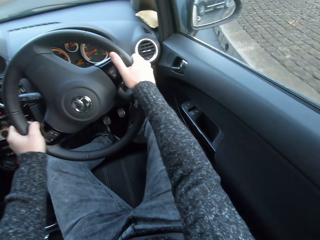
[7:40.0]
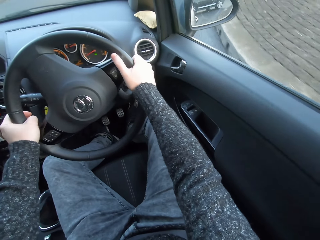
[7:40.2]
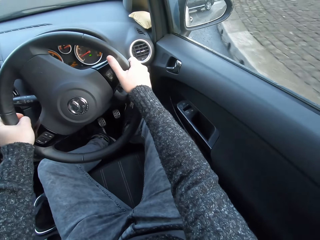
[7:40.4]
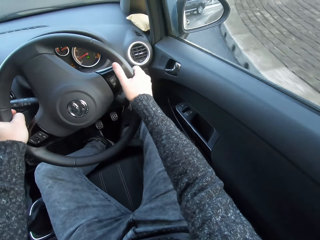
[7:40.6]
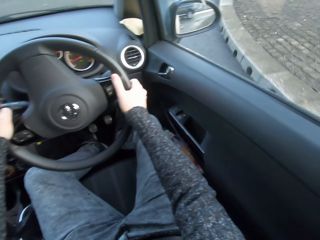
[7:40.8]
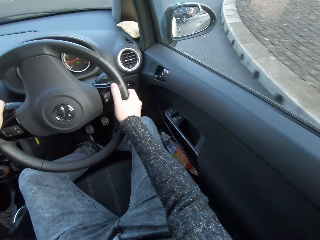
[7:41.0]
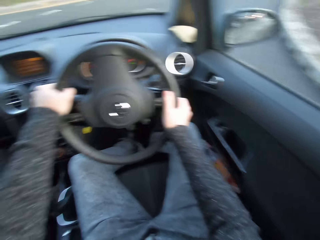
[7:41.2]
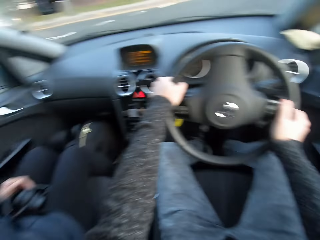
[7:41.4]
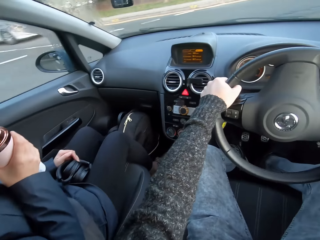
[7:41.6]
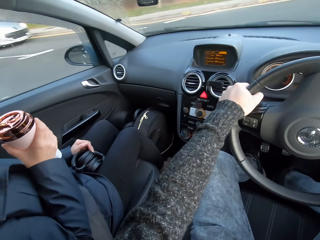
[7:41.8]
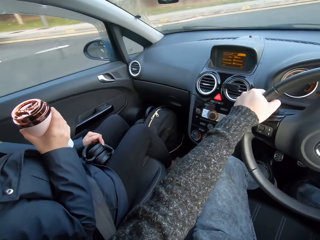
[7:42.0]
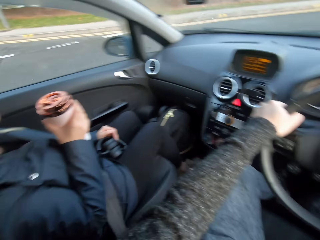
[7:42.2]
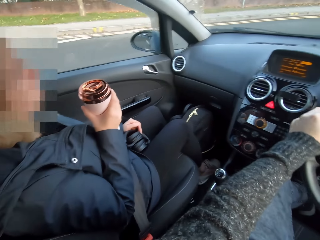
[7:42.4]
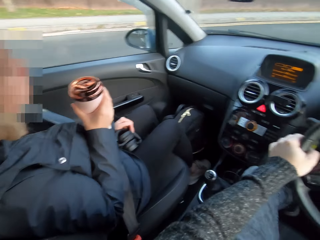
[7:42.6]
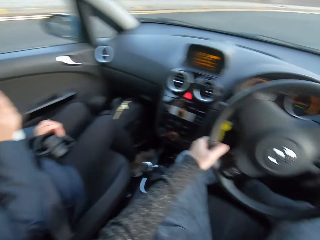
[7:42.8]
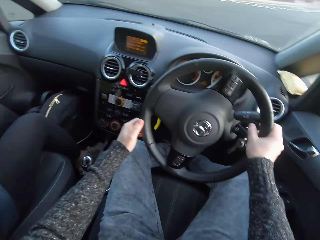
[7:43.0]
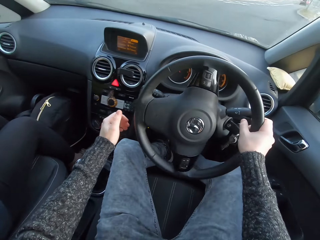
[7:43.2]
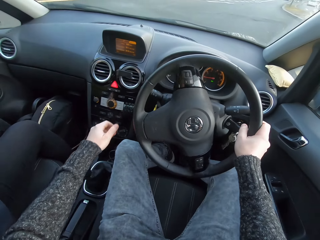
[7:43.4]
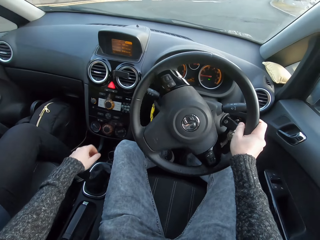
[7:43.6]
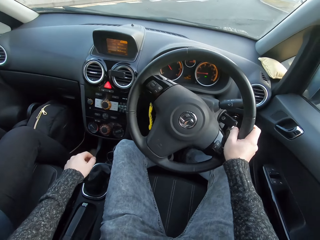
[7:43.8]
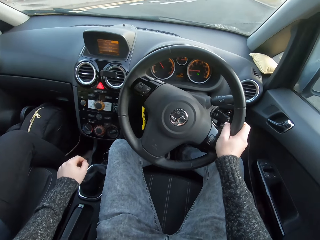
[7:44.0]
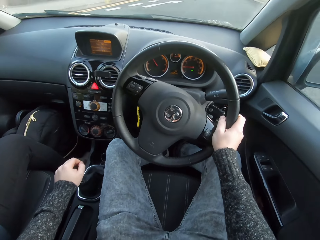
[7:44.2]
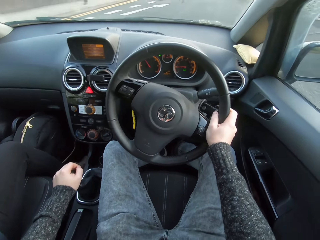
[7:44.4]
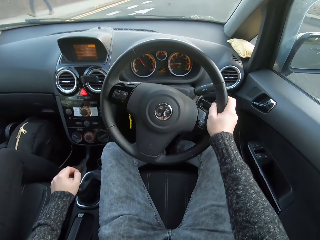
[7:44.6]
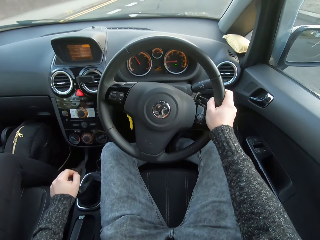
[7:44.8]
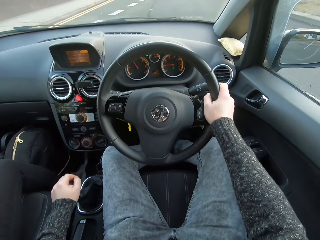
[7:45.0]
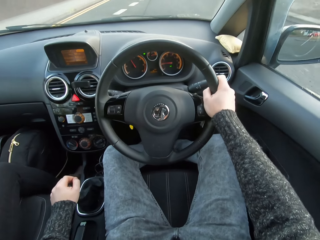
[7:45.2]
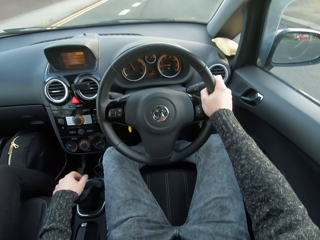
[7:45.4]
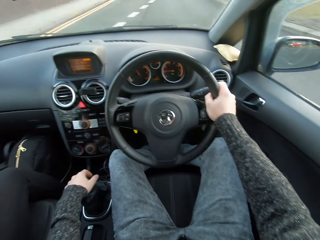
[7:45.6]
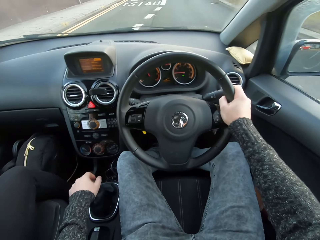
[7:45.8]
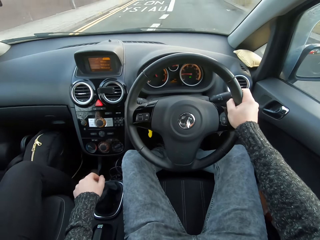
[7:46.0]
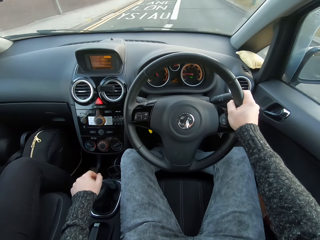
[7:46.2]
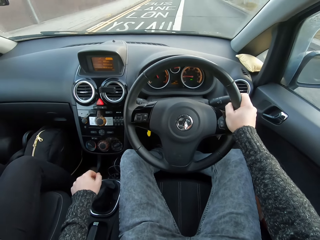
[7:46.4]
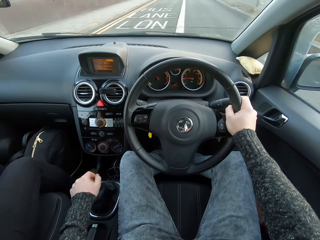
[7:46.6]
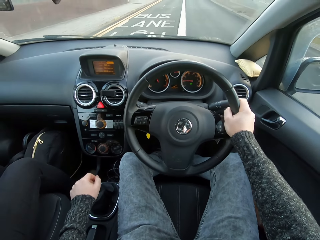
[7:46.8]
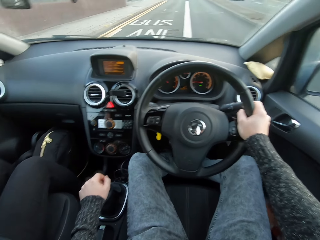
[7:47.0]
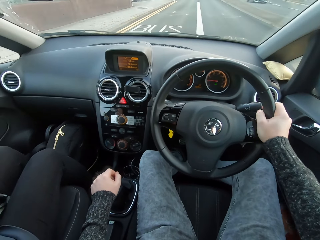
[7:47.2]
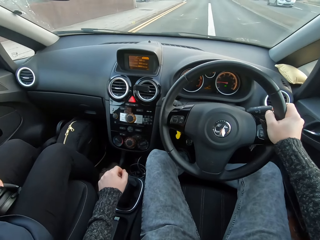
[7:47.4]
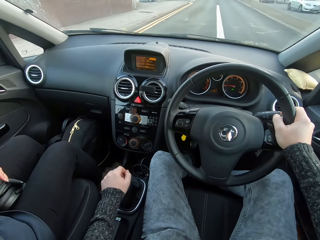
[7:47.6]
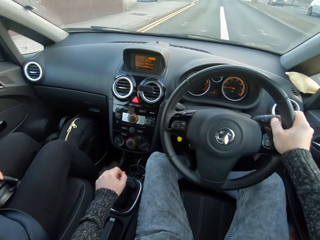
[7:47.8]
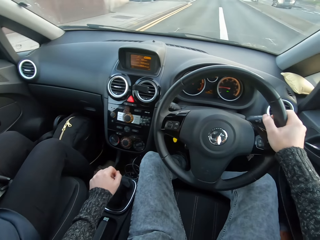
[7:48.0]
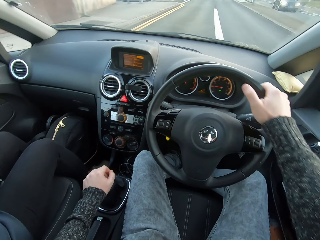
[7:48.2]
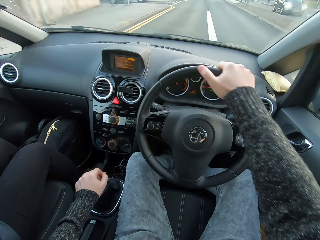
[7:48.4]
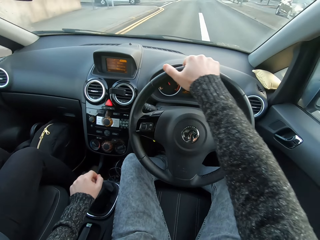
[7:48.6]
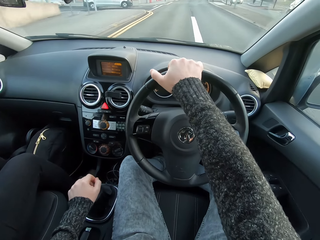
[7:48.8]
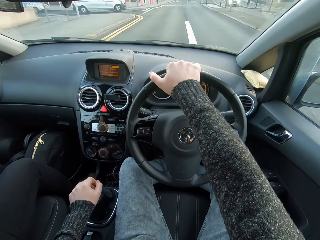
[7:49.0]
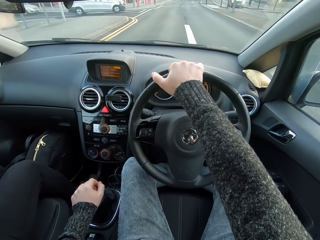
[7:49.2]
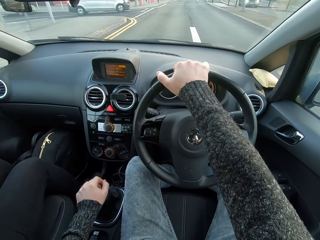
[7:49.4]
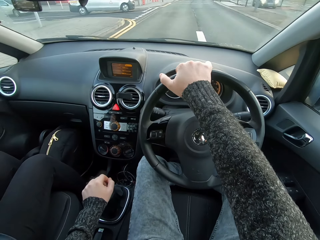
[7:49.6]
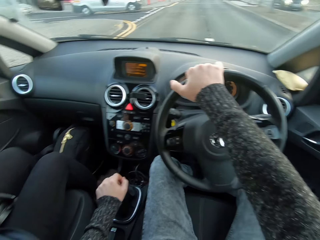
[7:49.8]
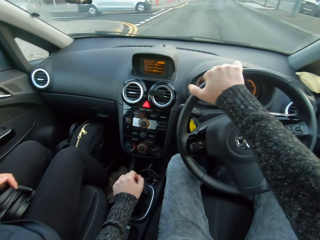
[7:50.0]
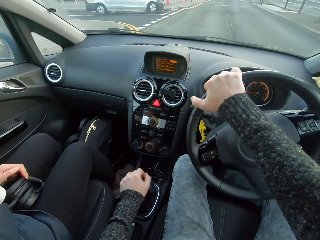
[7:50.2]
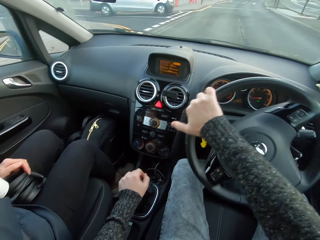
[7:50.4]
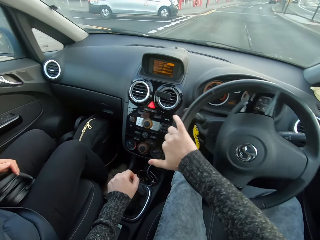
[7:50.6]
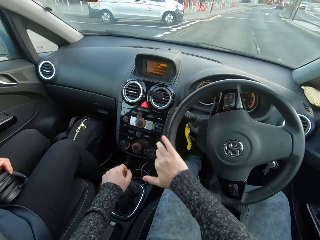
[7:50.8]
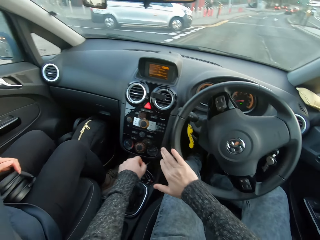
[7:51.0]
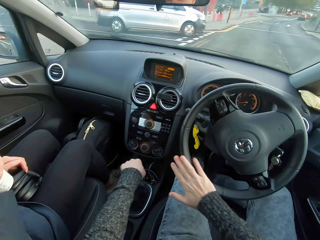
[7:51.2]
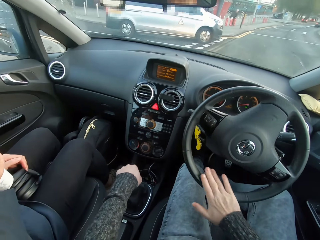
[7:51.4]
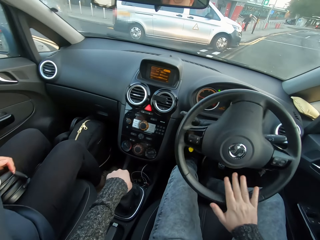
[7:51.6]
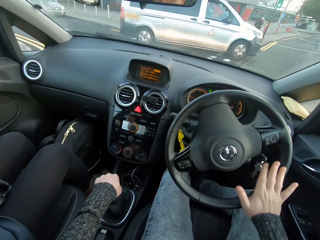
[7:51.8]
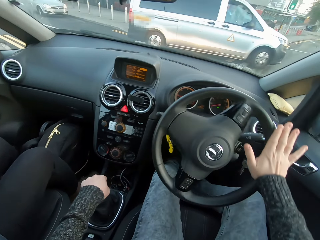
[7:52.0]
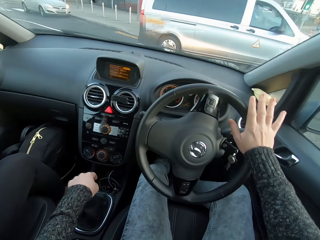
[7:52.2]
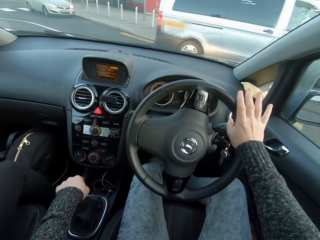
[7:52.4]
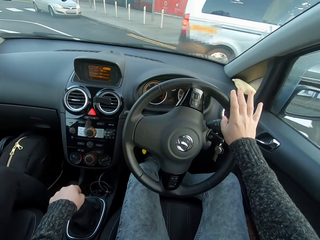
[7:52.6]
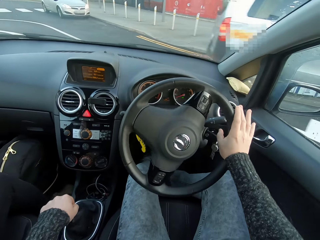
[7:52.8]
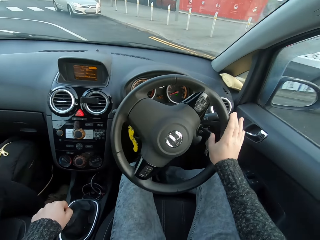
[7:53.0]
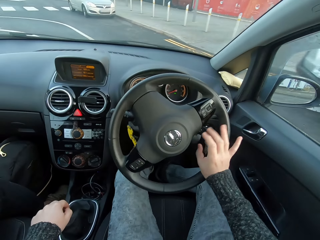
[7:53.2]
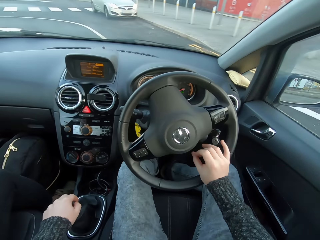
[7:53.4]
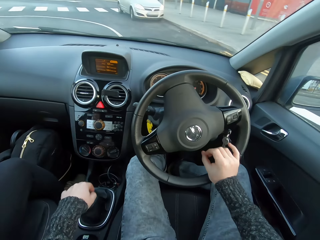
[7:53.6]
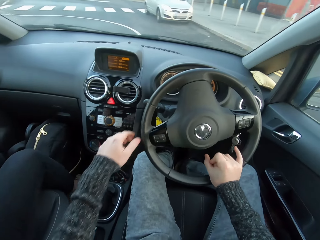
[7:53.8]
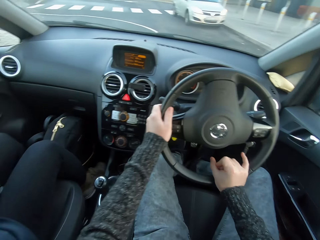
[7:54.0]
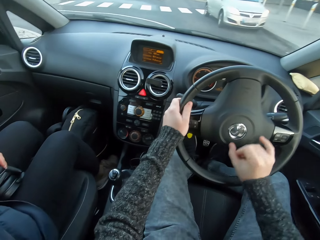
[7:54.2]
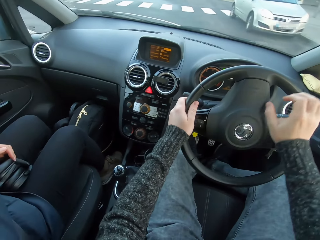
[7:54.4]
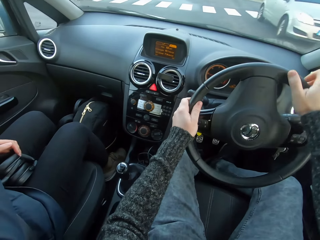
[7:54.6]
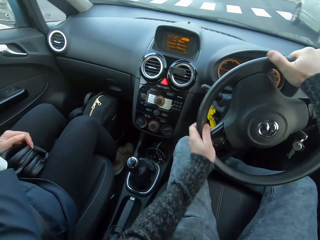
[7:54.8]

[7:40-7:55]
The camera wearer looks to the left. They control the gear. They control the steering. They shift gear with the left hand.

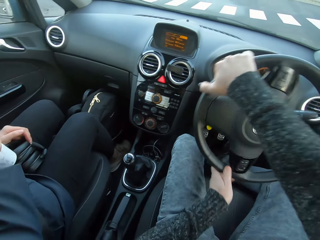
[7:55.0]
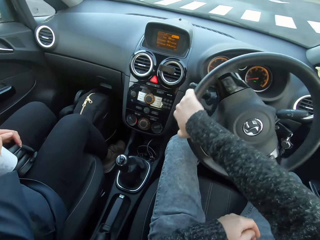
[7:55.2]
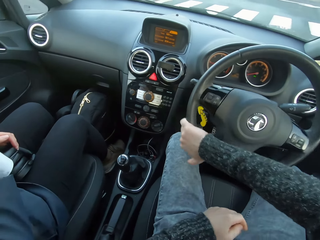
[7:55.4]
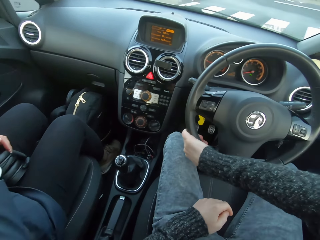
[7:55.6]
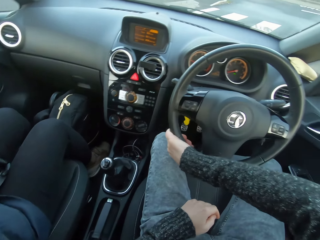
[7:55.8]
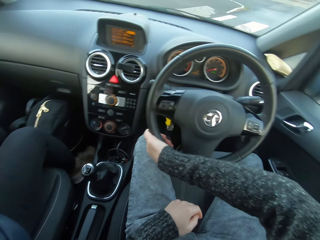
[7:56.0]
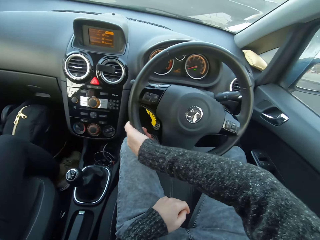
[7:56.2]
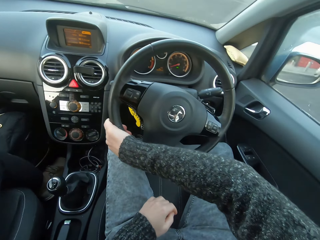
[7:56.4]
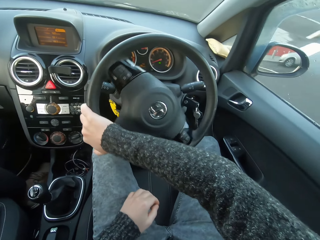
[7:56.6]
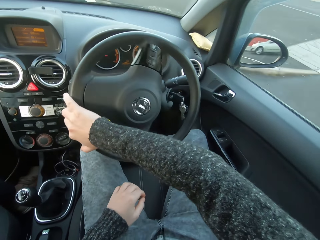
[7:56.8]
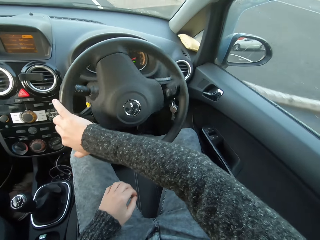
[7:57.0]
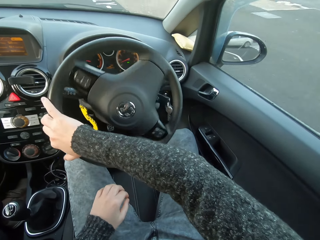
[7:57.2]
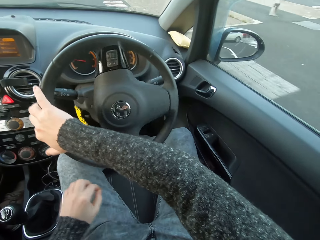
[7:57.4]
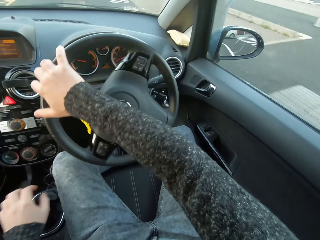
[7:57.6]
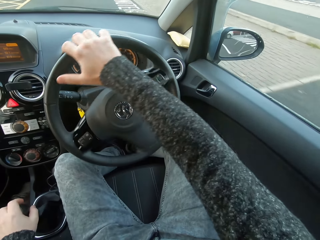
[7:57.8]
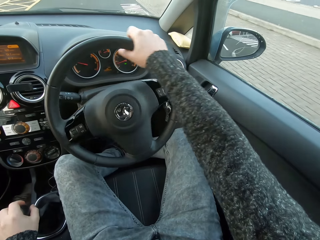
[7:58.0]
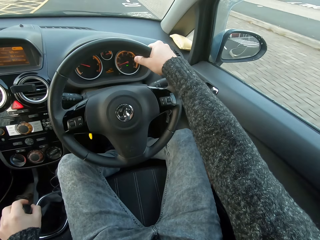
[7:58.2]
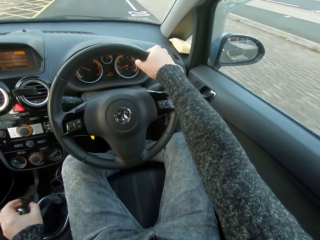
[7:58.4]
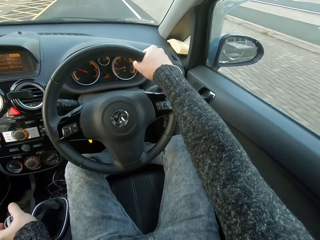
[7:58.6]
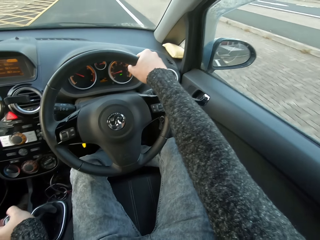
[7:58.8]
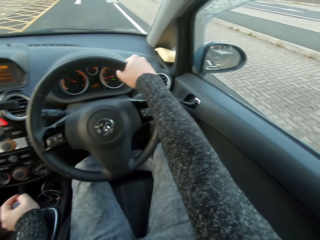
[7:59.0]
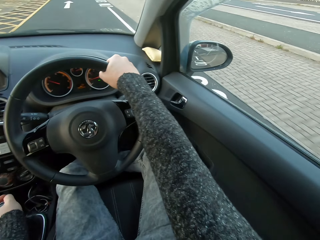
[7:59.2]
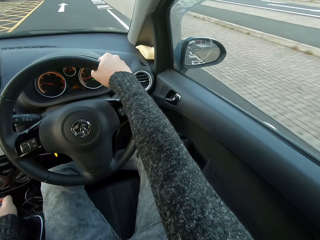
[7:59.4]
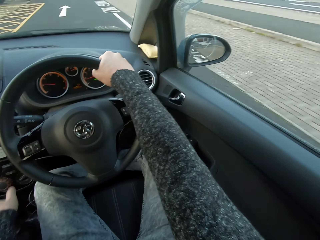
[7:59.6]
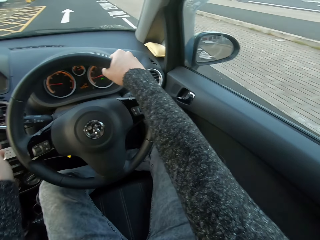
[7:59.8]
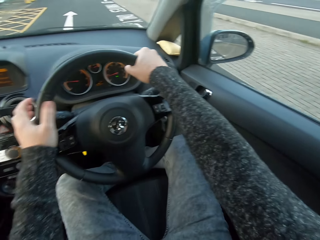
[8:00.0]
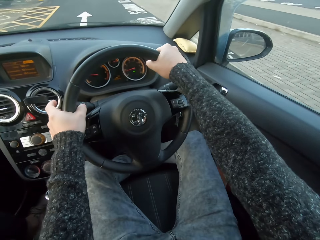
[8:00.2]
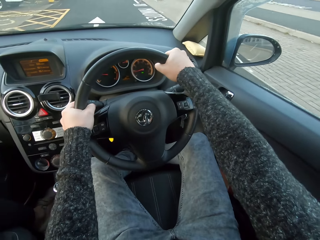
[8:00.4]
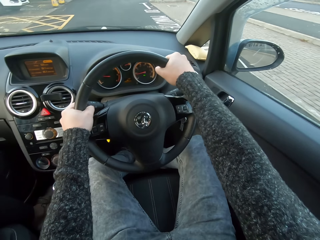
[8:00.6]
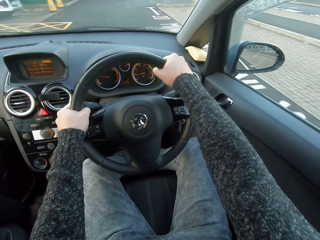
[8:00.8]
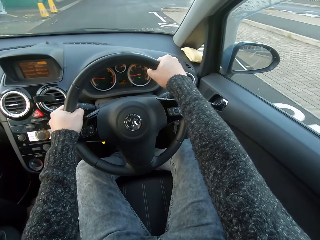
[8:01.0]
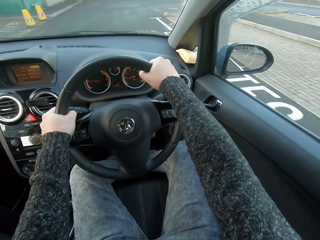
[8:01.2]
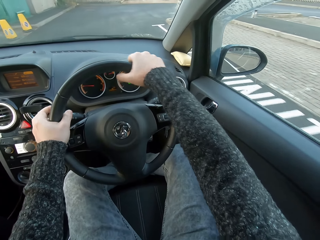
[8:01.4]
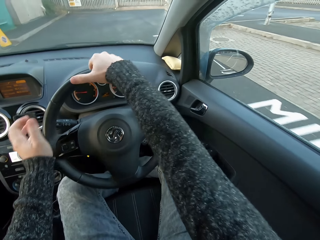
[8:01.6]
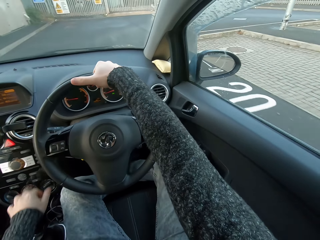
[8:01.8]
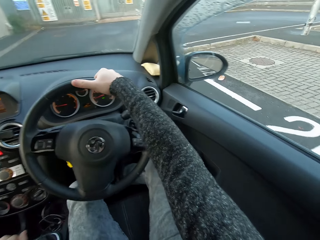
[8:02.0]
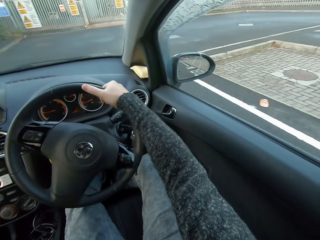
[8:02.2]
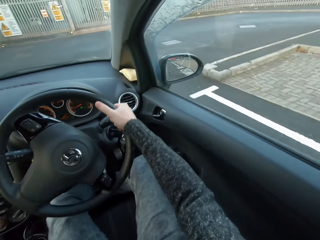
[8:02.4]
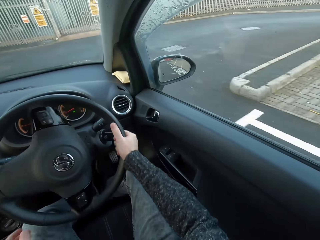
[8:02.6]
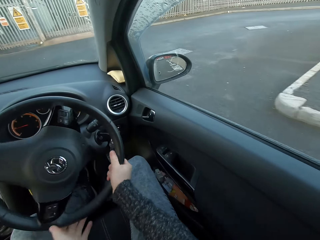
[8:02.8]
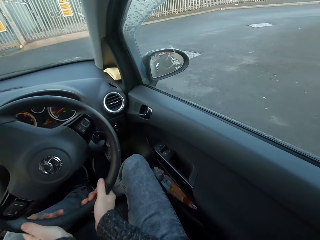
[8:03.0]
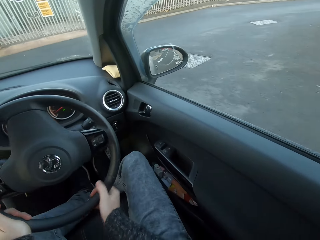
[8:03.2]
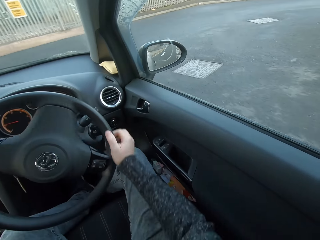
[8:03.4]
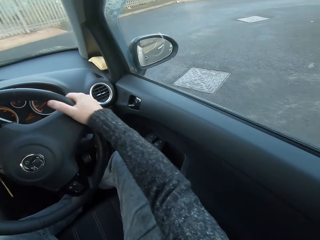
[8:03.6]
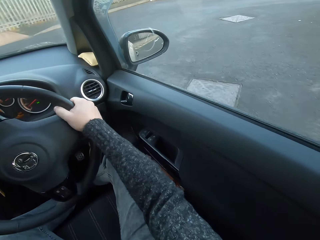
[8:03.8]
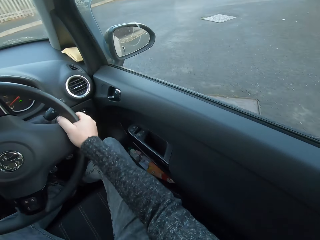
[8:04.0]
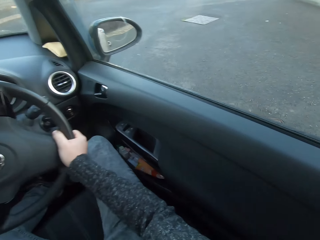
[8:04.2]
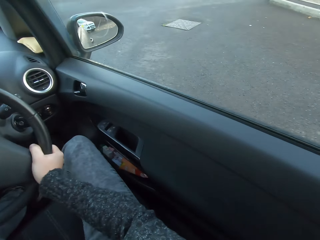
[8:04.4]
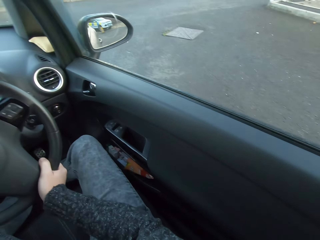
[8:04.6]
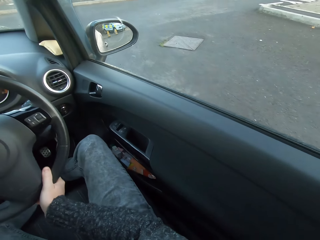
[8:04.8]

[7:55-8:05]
The camera wearer puts a hand on the gear. They shift the gear with the left hand. They control the gear. They control the gear again. They control the steering.
